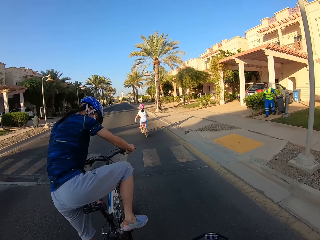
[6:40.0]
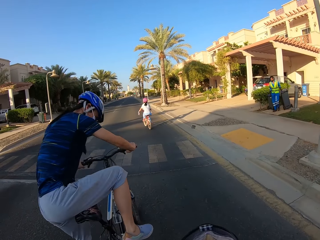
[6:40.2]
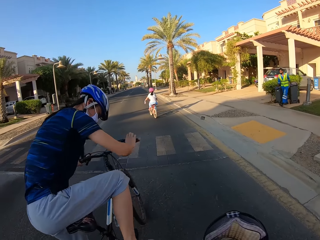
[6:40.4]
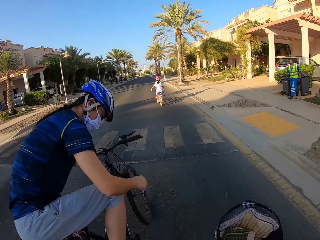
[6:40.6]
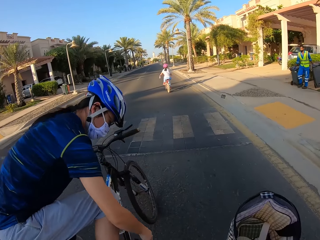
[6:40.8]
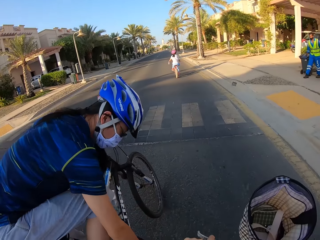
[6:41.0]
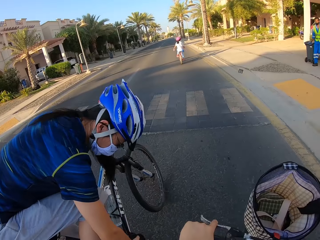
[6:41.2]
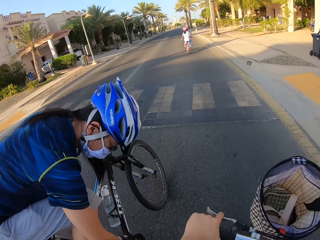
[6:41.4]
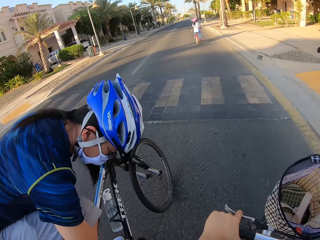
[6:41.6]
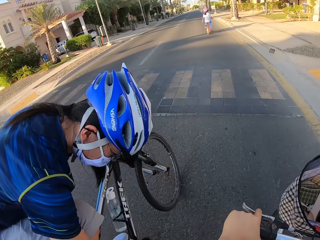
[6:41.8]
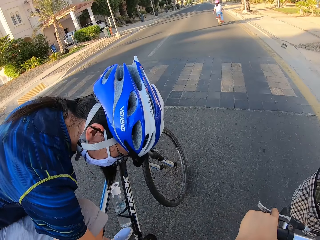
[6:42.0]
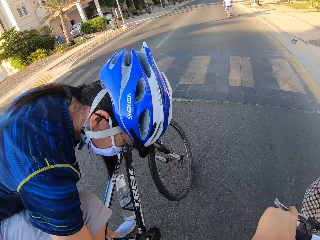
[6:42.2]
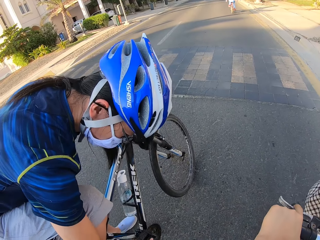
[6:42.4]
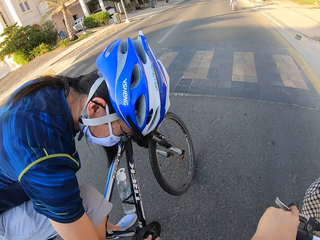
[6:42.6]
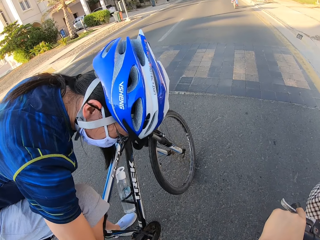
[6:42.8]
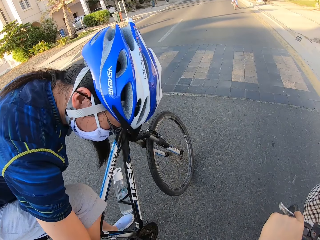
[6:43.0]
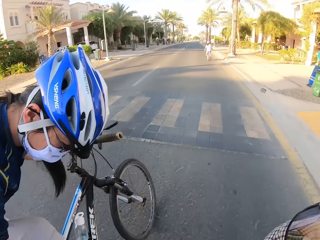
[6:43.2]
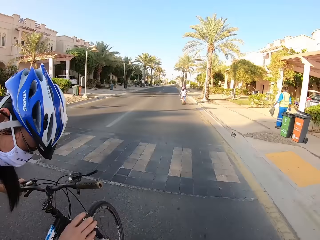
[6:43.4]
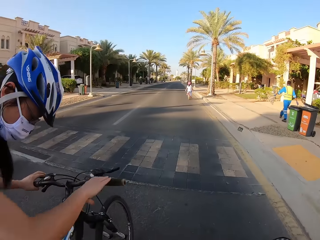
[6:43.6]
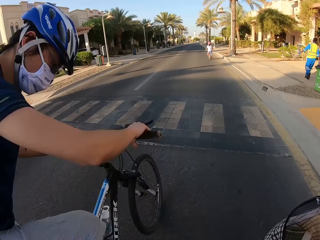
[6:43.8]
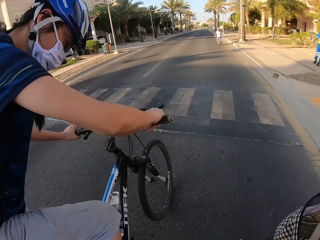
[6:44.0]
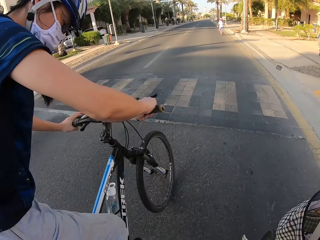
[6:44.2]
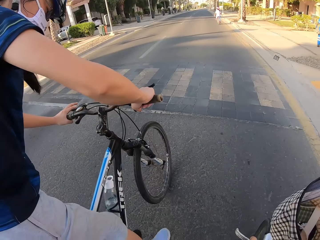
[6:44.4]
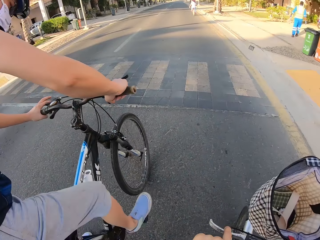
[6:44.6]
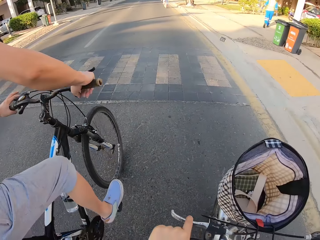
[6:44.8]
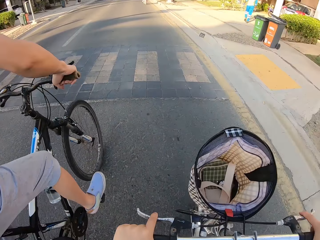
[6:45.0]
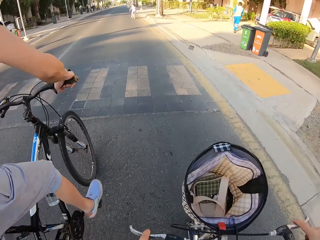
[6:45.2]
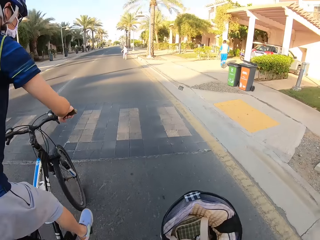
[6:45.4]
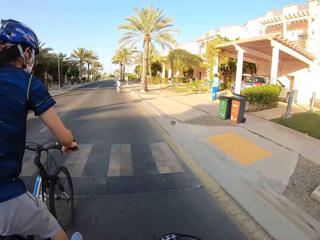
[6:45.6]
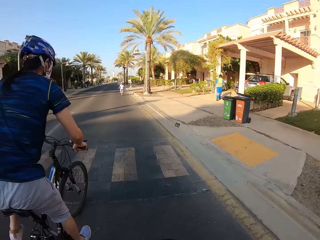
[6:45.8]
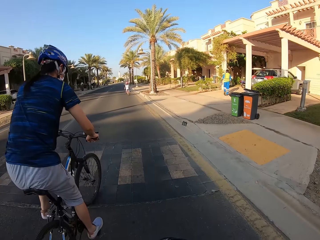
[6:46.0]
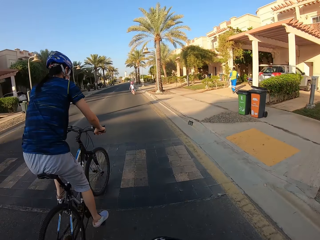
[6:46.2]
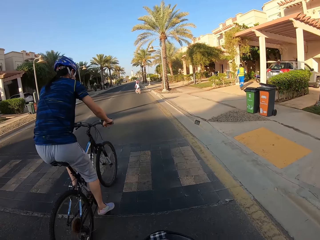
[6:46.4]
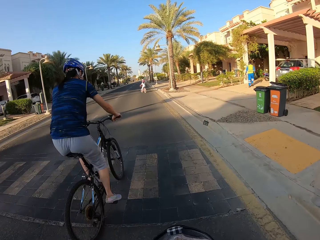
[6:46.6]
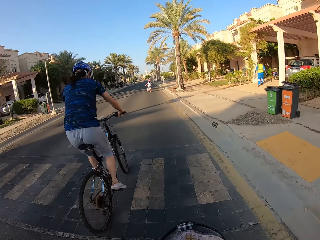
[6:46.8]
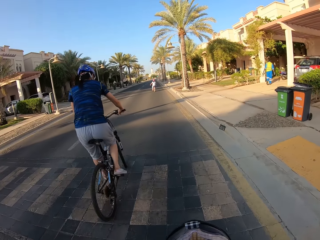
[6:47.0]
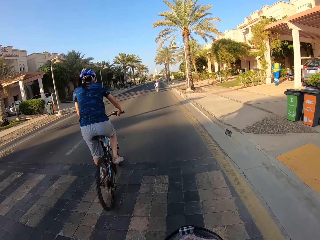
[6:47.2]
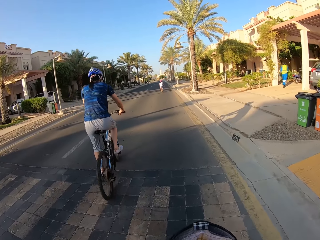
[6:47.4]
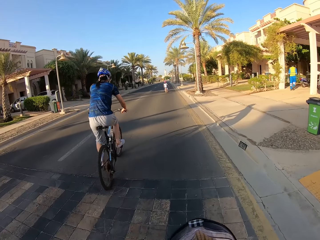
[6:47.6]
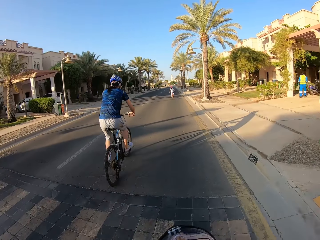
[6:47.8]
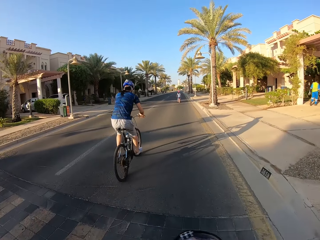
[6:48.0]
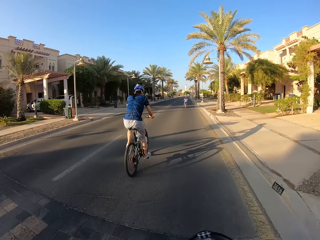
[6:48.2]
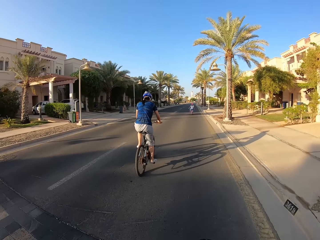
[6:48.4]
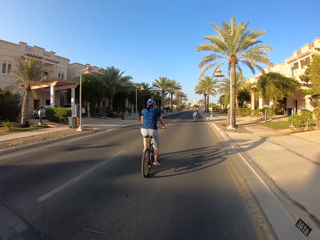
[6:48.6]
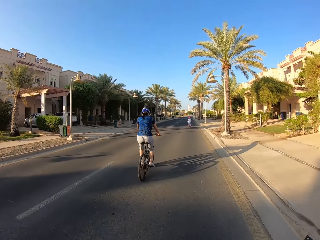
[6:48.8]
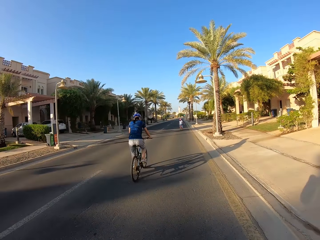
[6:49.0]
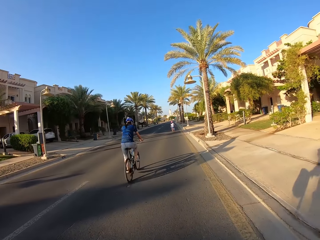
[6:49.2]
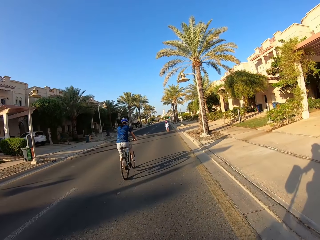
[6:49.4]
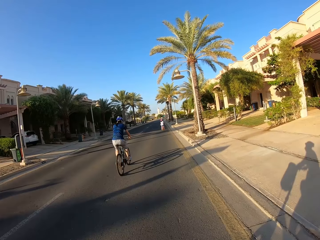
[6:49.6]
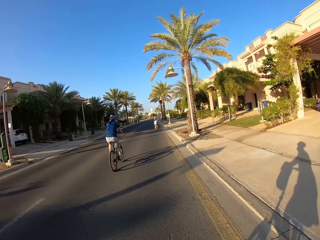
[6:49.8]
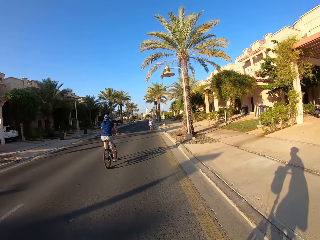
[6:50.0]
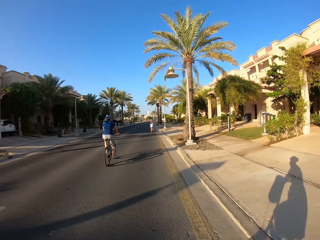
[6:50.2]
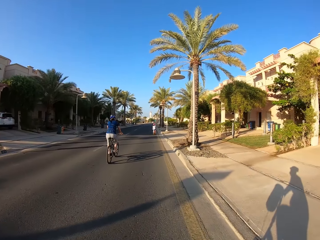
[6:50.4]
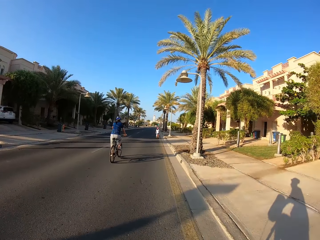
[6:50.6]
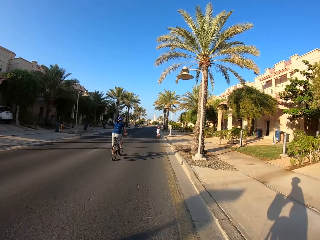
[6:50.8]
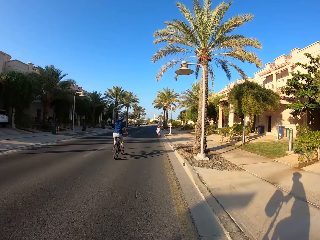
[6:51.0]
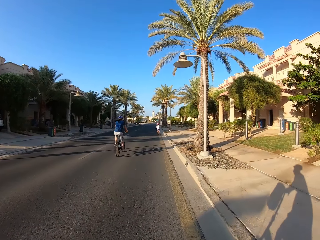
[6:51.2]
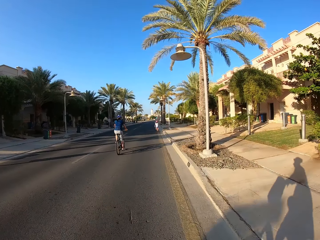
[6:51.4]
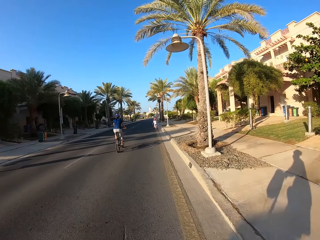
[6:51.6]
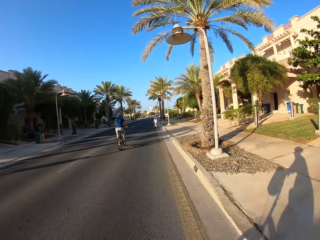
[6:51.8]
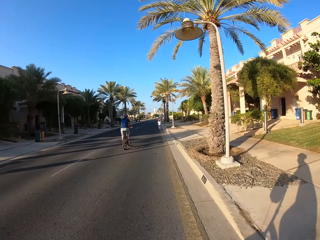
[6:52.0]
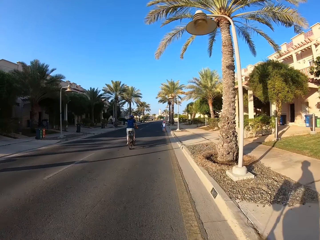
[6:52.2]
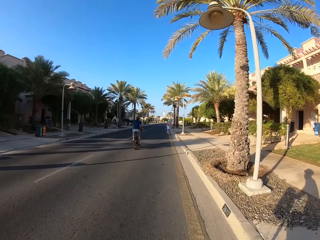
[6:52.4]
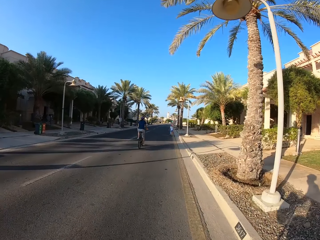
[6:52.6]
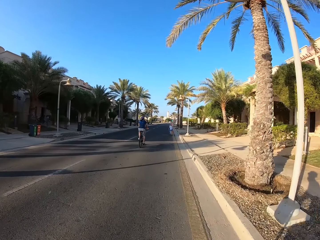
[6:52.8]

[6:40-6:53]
A person stops the bike and checks it. The camera wearer stops. The person rides the bicycle. The camera wearer rides the bicycle.

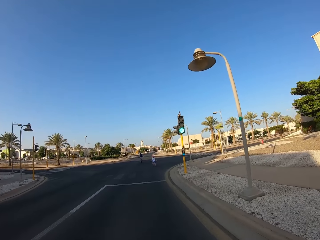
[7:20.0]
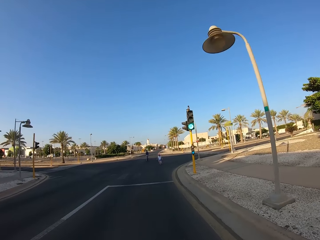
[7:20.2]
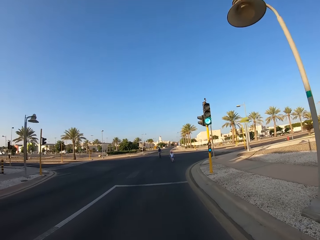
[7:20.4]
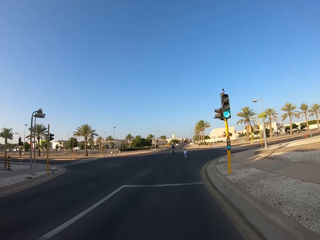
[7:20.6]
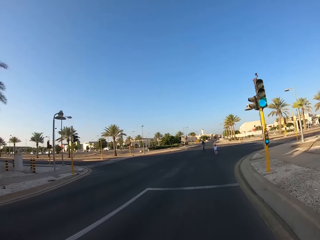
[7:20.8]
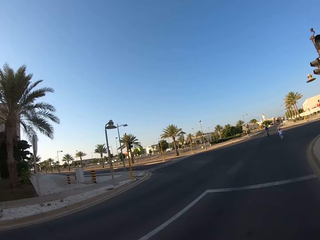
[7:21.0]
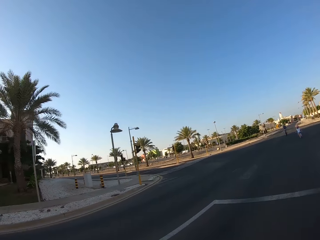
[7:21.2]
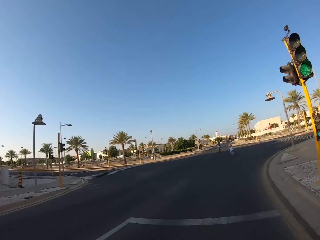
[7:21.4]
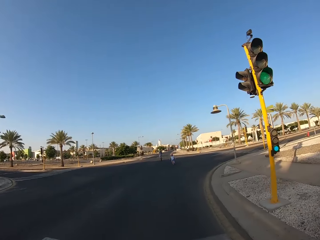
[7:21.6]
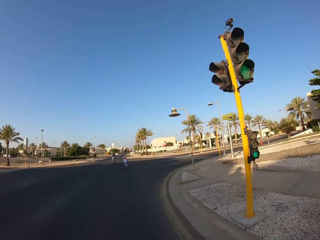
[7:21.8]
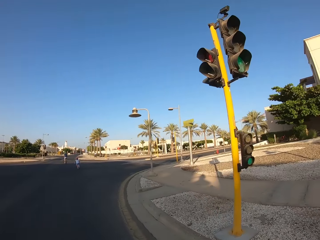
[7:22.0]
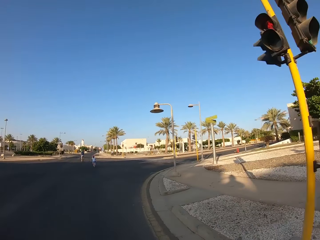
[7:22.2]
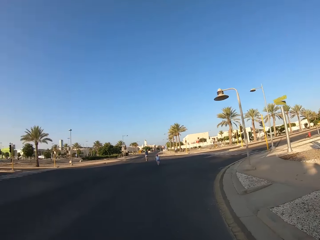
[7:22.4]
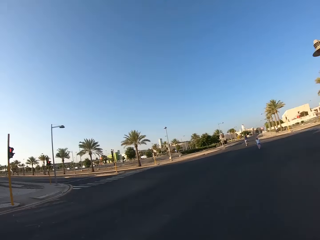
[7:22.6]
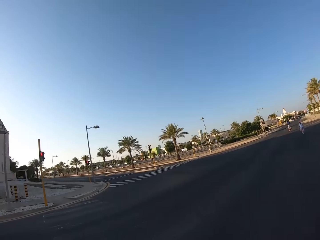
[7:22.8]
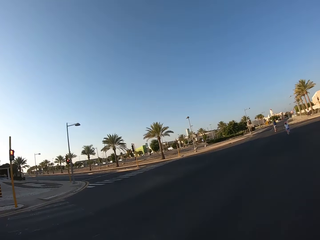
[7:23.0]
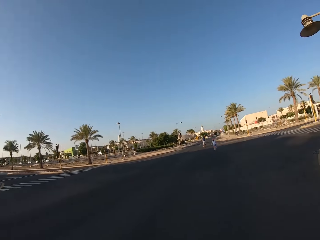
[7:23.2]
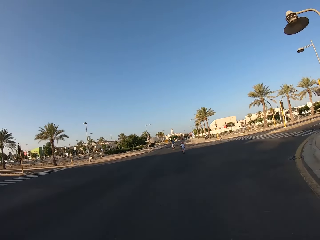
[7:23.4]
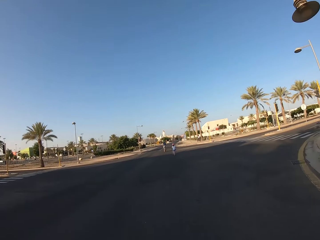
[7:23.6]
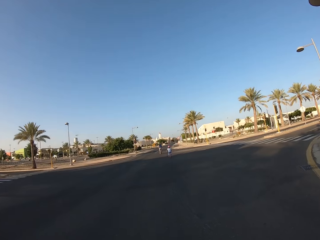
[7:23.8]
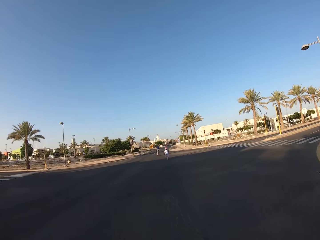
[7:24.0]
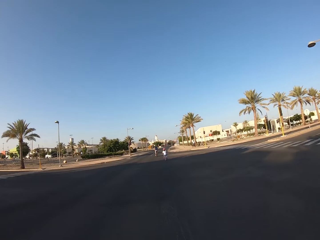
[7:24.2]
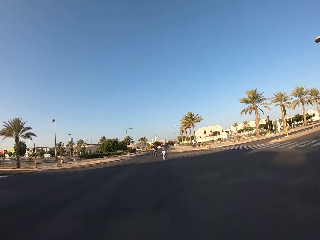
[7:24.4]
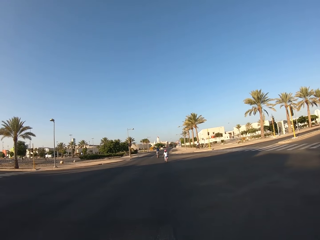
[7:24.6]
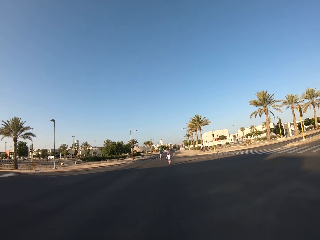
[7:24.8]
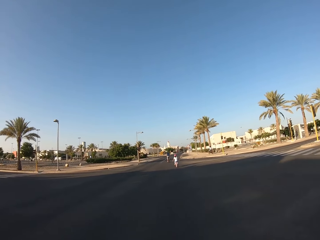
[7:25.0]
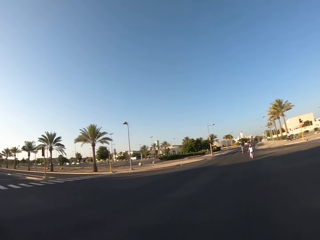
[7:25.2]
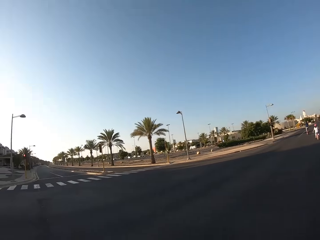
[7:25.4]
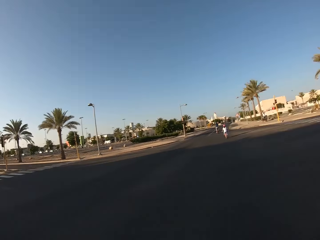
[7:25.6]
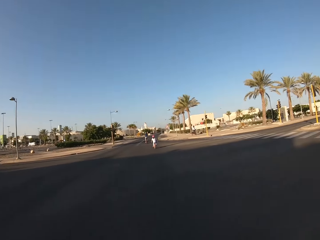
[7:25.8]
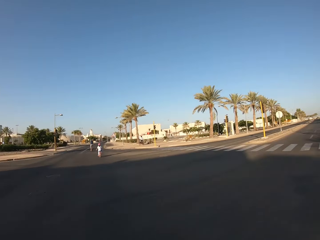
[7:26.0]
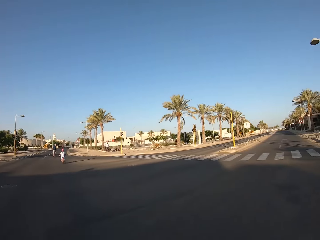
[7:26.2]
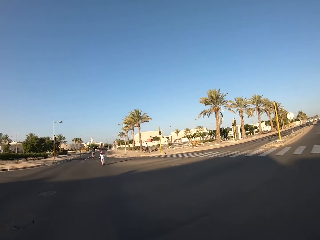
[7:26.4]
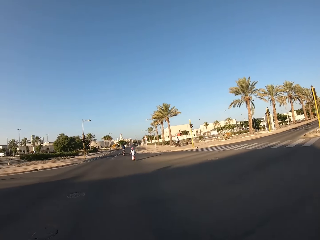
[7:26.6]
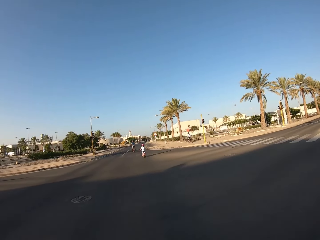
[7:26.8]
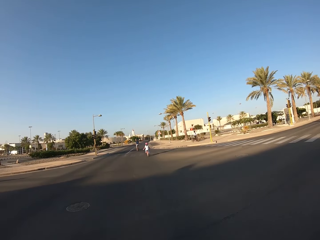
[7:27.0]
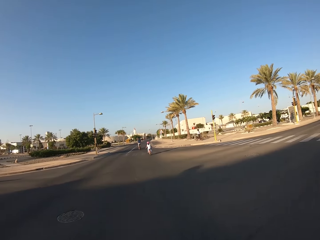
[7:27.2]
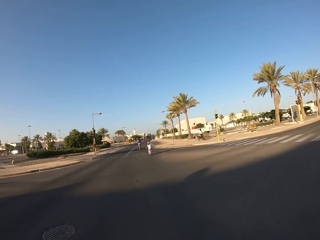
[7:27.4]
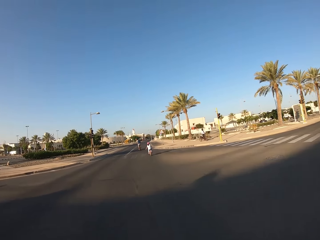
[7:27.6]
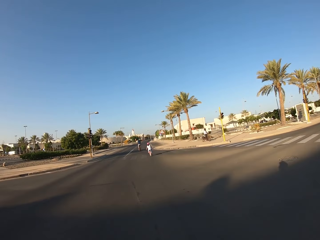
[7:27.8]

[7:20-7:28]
The camera wearer looks around.
